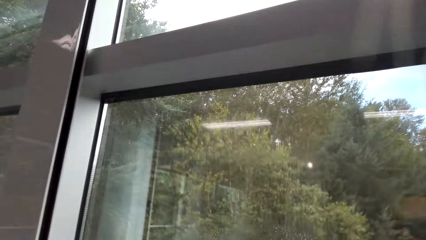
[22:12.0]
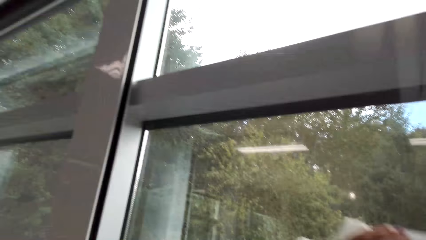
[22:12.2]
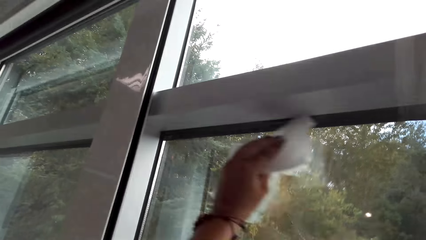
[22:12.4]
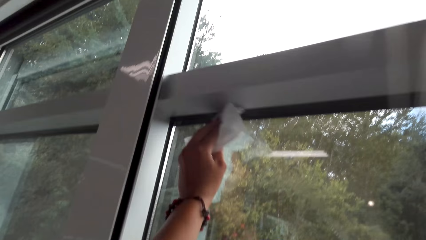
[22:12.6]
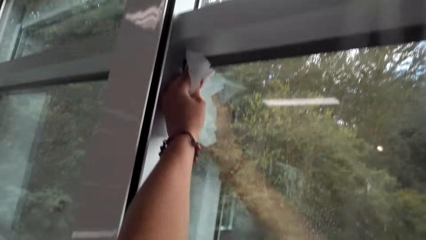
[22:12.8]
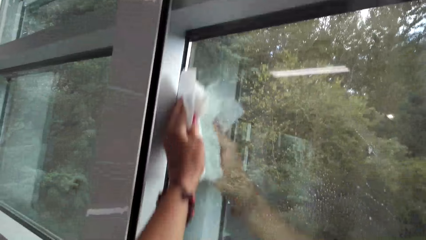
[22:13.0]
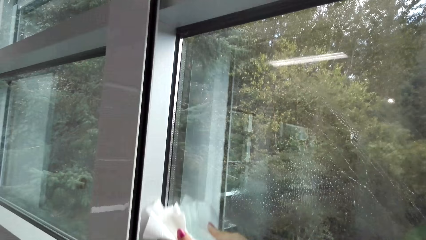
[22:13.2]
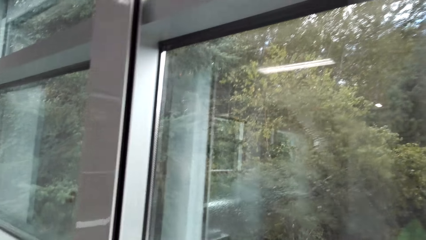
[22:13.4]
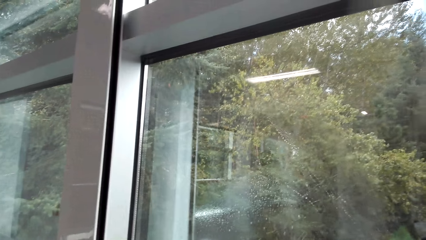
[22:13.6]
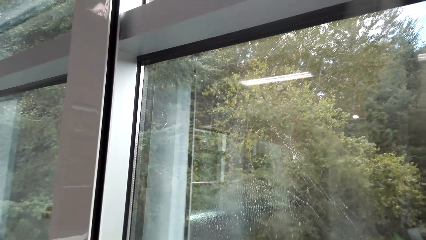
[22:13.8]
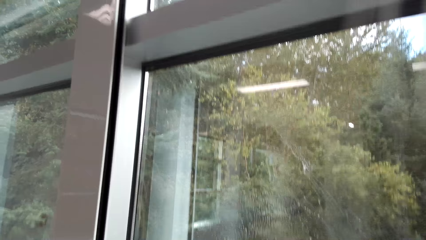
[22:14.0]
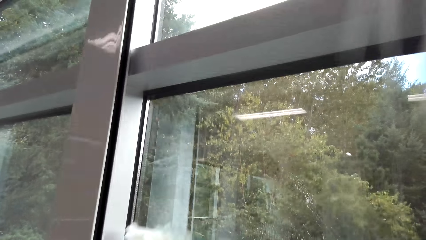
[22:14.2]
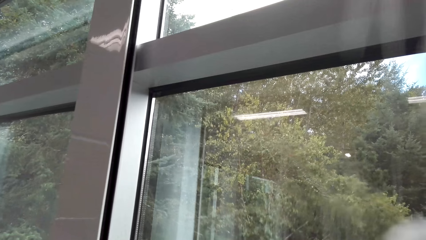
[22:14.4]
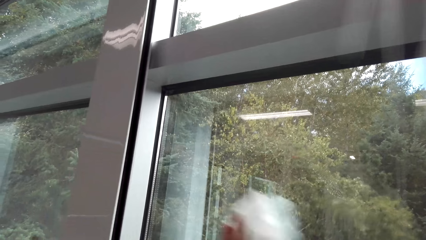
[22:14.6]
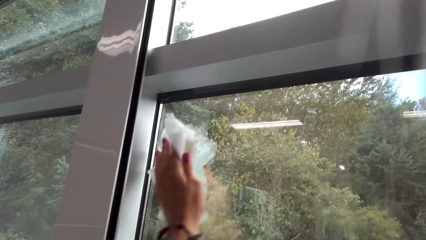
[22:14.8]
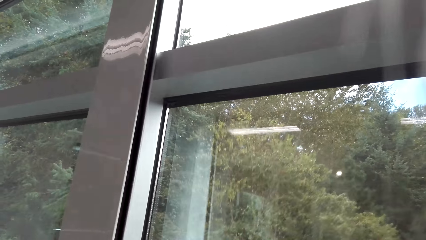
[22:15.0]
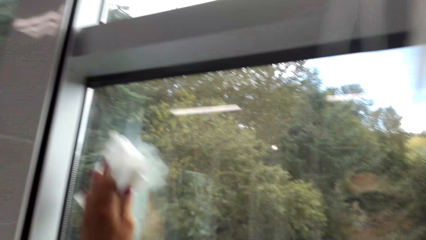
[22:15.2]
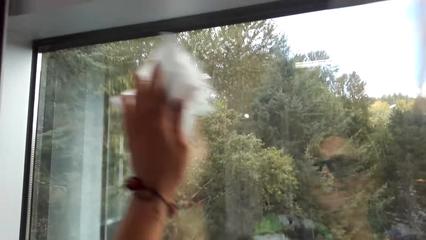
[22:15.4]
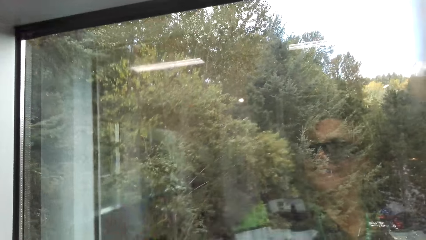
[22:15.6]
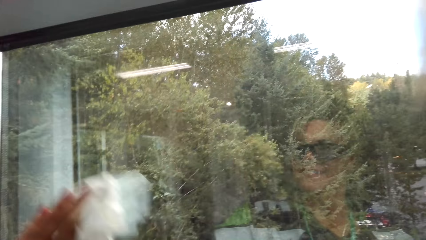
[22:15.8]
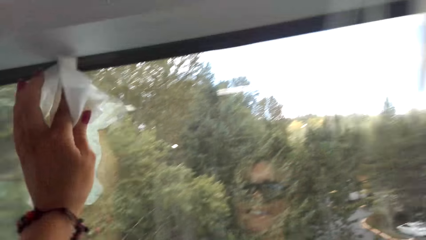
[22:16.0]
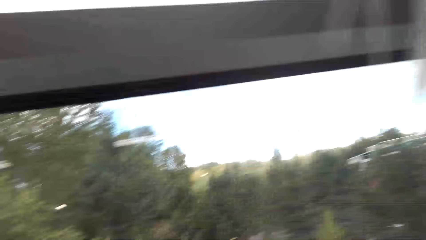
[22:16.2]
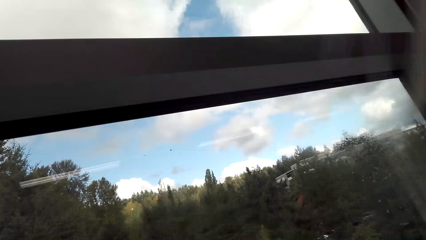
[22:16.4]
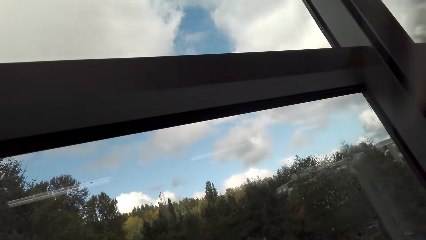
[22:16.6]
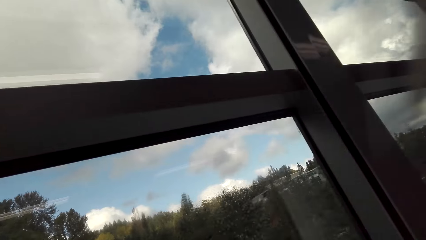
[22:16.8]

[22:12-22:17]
The camera wearer wipes the window with the serviette.

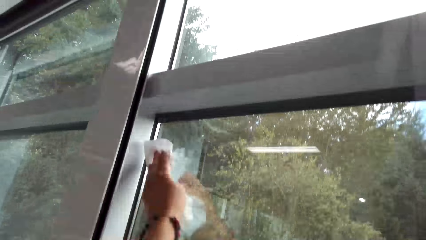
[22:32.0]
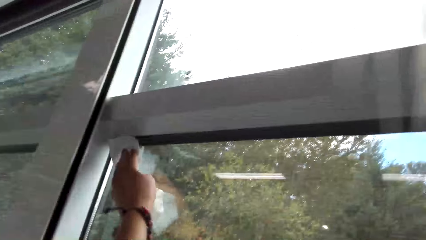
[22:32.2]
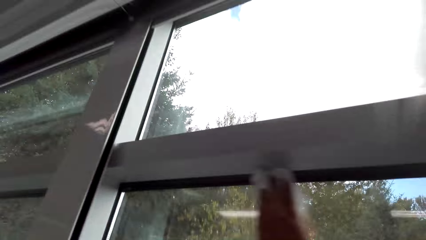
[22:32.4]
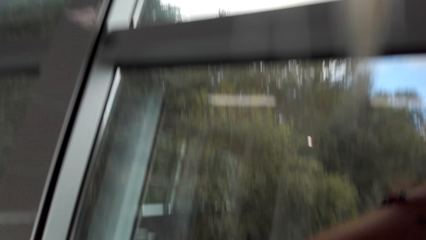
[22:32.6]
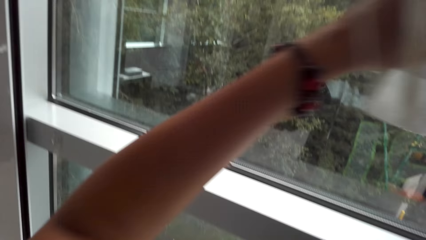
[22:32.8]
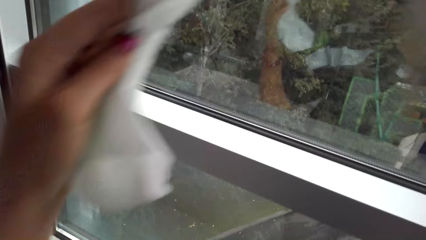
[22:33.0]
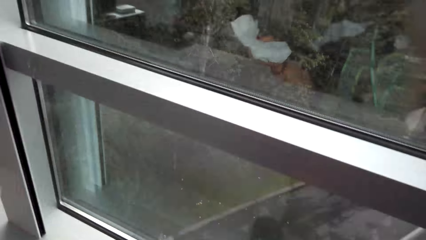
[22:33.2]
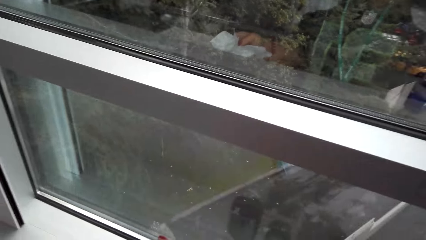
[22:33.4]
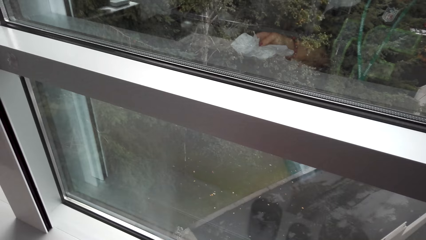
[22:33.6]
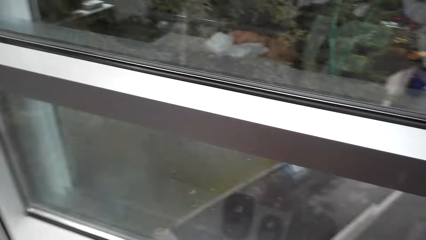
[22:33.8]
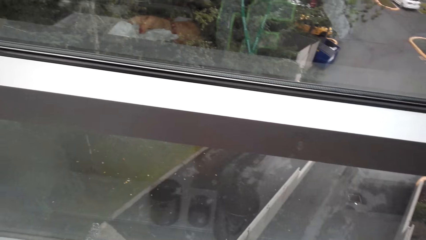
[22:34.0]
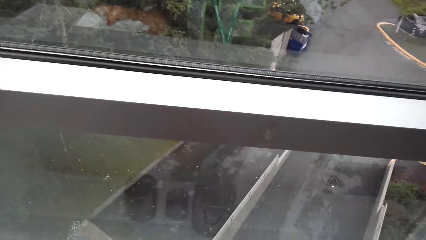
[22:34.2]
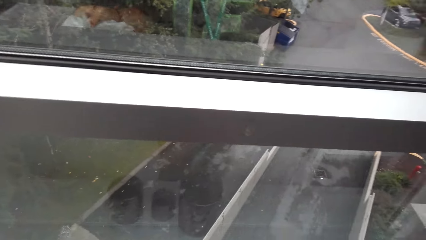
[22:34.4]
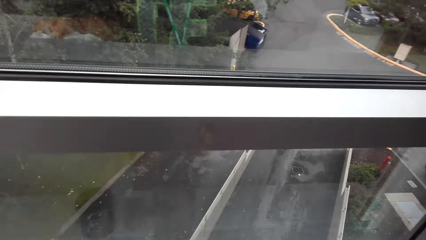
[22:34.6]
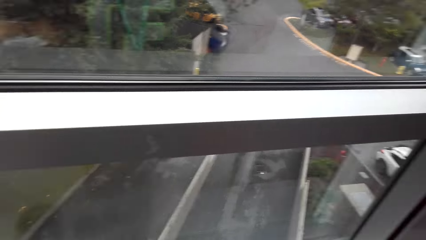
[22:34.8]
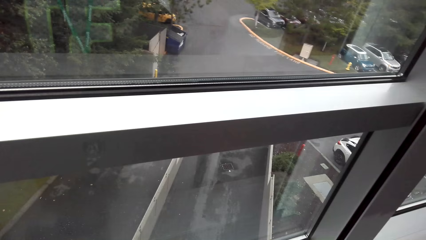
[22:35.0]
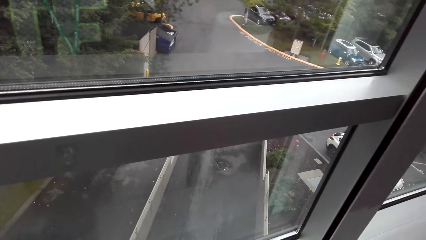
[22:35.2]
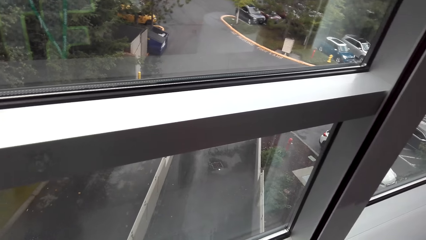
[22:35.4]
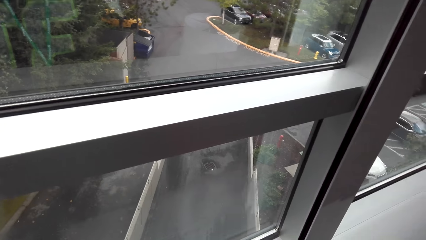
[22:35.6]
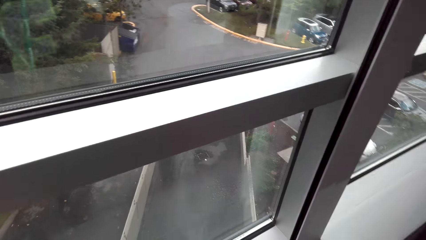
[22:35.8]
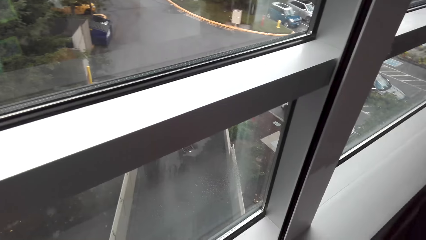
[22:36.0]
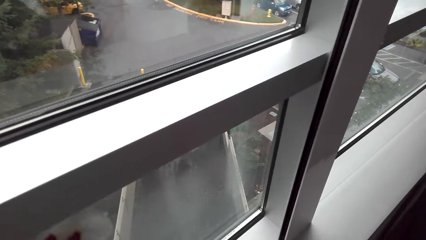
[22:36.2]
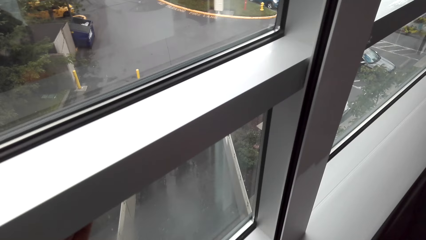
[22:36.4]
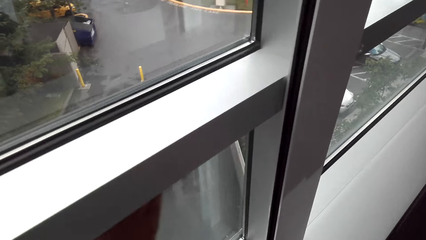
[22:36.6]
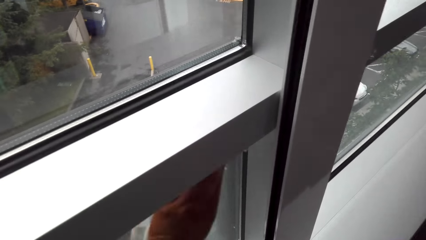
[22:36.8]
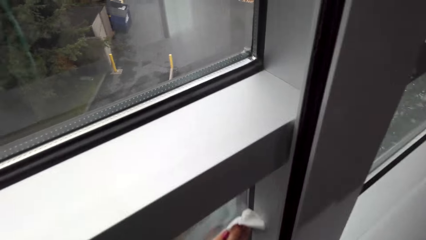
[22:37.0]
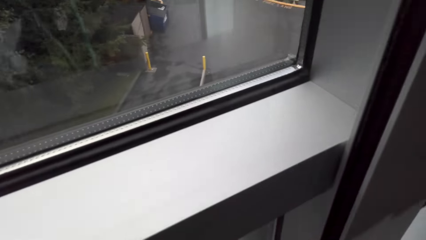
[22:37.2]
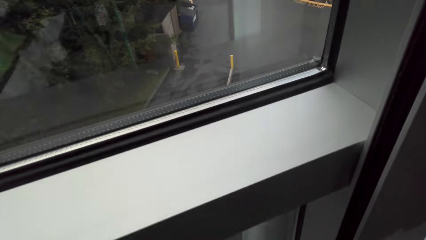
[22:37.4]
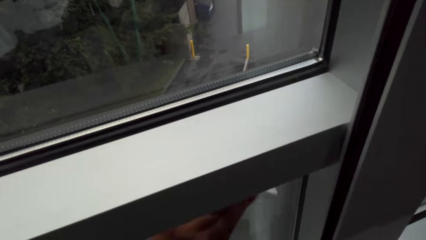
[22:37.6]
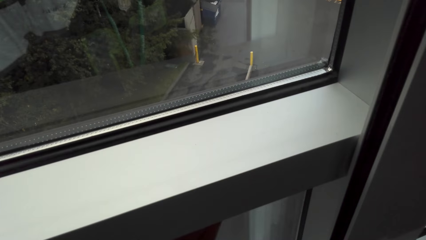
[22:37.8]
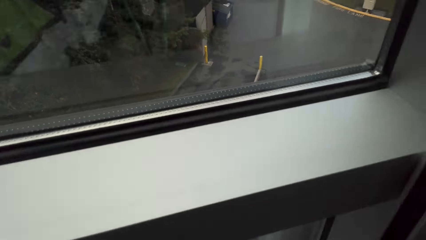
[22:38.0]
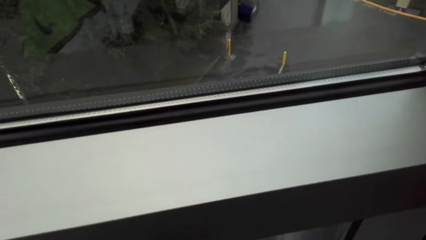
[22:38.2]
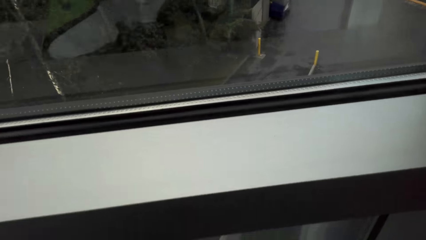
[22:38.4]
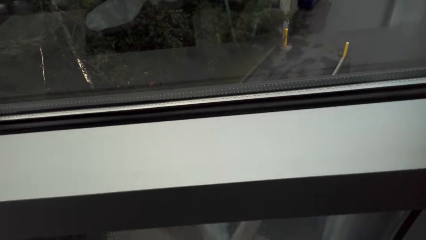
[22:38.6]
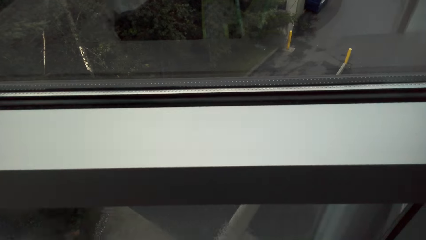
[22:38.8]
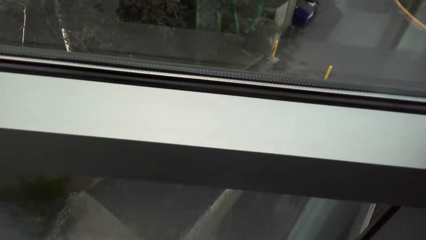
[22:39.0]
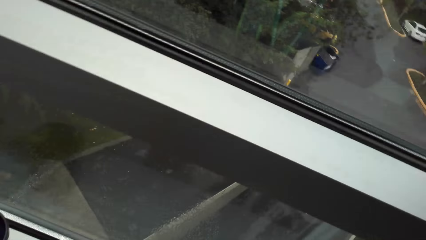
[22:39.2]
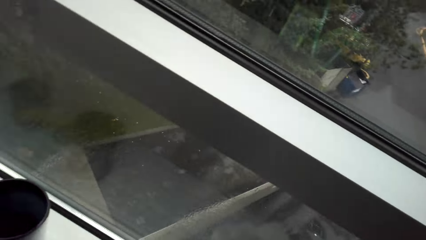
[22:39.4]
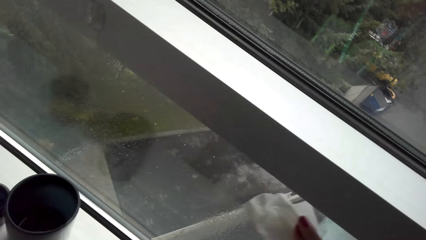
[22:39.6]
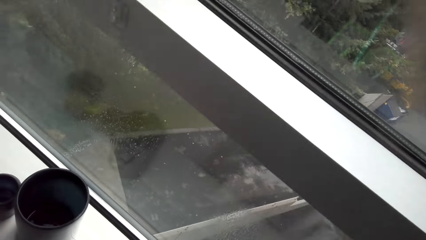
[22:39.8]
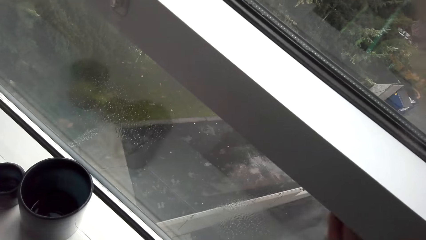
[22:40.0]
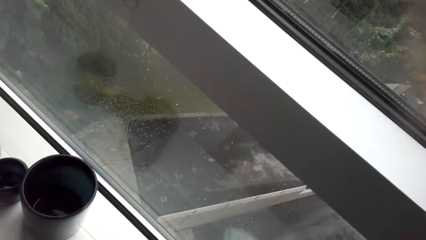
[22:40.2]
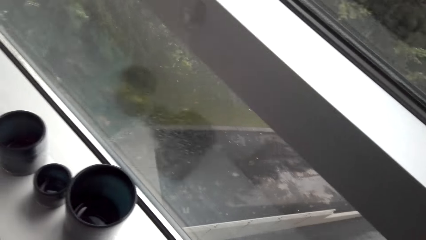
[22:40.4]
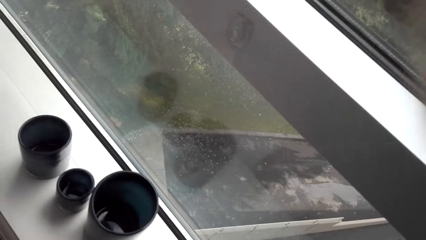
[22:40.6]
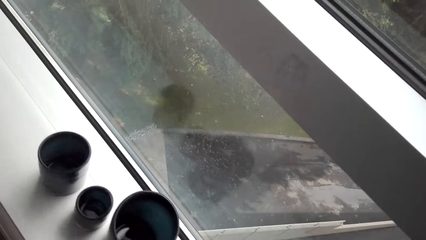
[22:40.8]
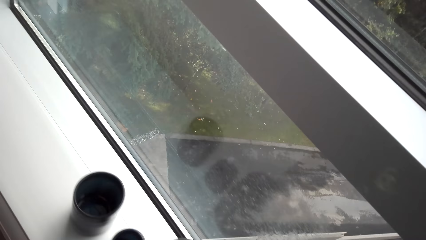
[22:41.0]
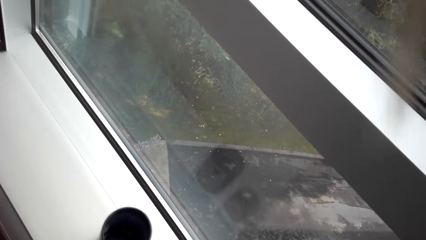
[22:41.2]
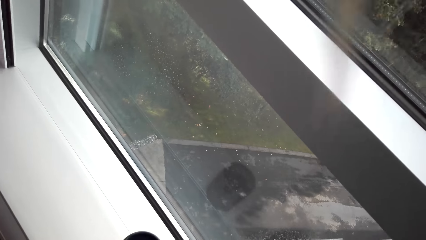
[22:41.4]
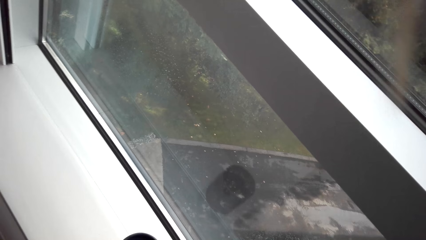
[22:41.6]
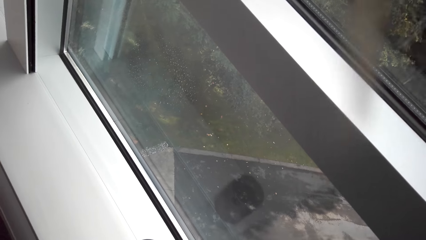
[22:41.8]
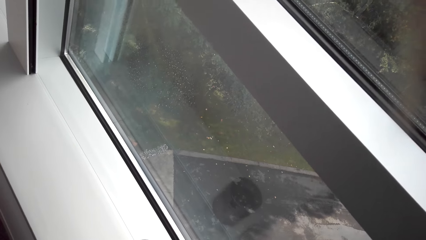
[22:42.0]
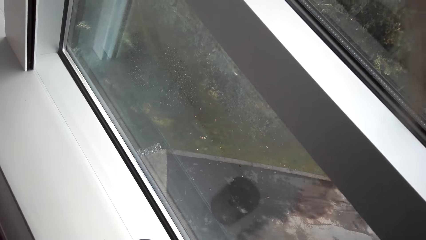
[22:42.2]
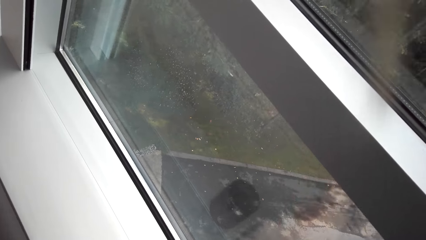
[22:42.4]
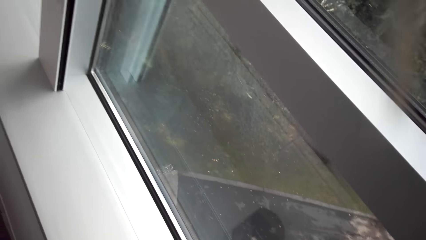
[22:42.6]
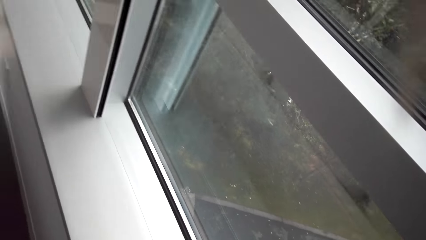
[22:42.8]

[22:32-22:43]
The camera wearer sprays the window with the Windex glass cleaner. They wipe the window with the serviette.
